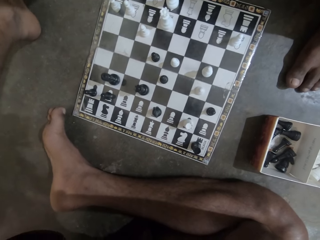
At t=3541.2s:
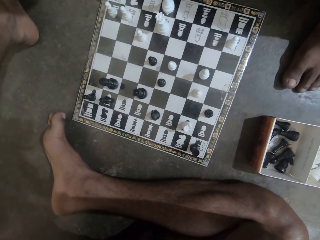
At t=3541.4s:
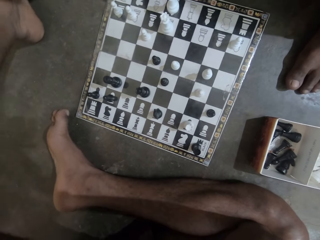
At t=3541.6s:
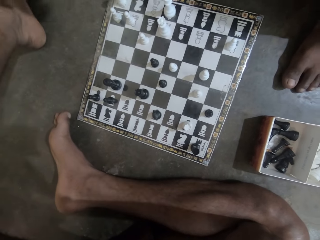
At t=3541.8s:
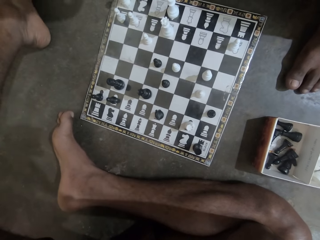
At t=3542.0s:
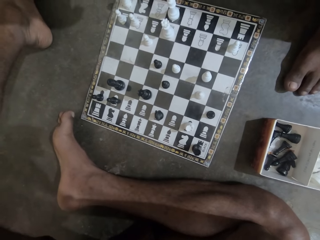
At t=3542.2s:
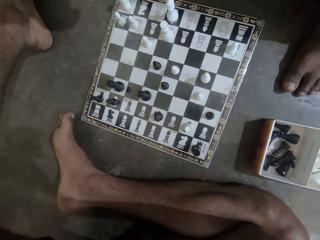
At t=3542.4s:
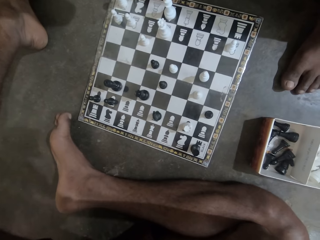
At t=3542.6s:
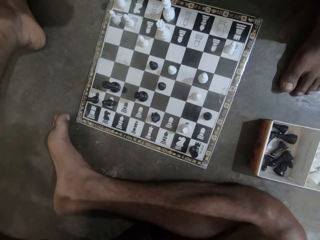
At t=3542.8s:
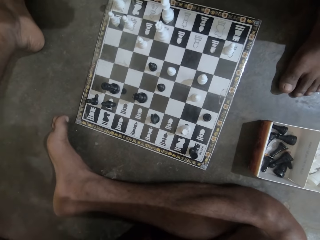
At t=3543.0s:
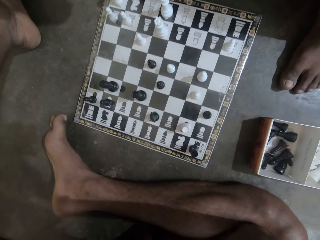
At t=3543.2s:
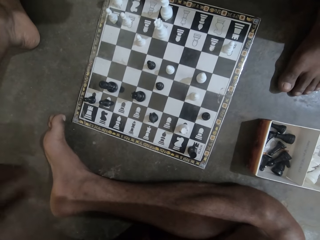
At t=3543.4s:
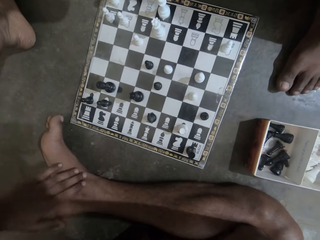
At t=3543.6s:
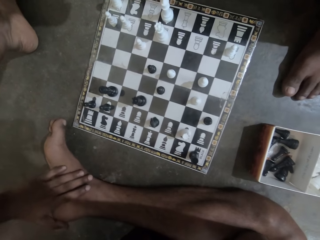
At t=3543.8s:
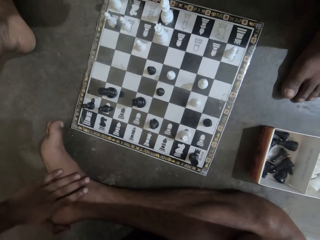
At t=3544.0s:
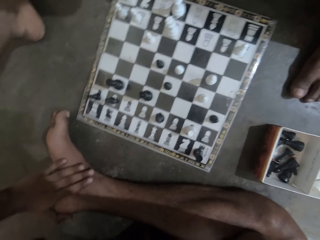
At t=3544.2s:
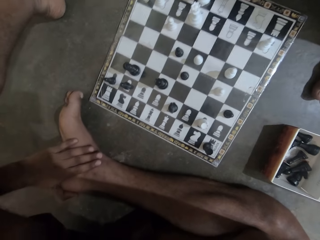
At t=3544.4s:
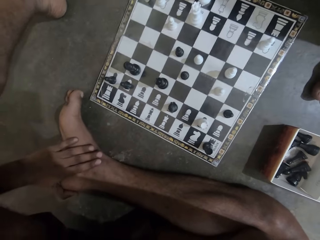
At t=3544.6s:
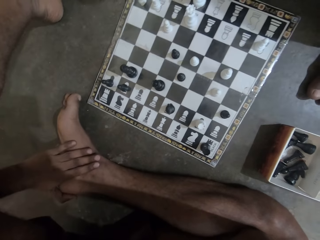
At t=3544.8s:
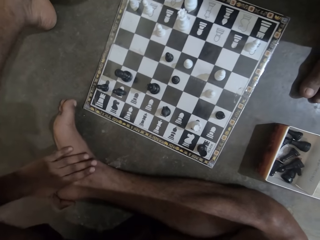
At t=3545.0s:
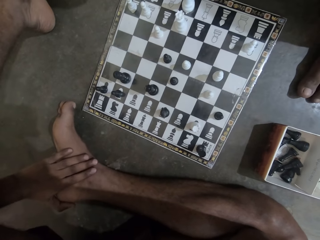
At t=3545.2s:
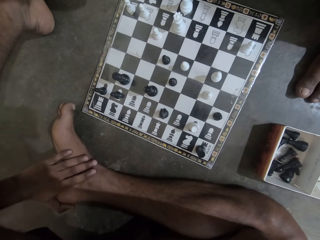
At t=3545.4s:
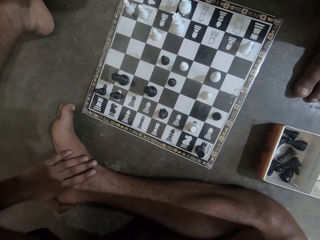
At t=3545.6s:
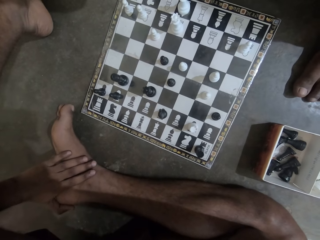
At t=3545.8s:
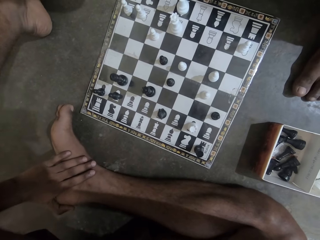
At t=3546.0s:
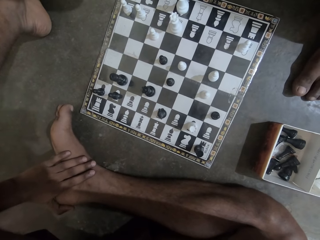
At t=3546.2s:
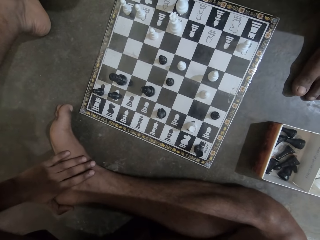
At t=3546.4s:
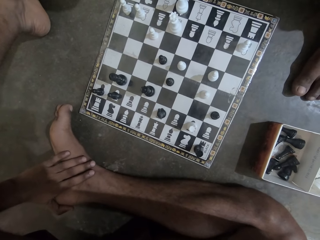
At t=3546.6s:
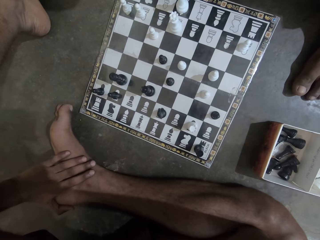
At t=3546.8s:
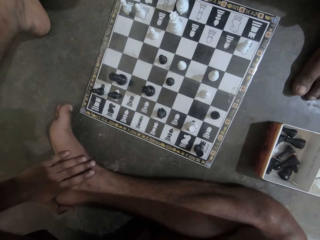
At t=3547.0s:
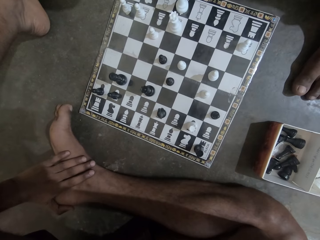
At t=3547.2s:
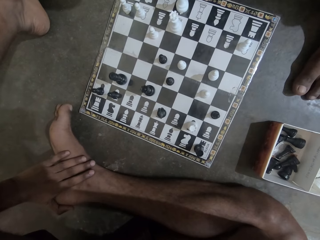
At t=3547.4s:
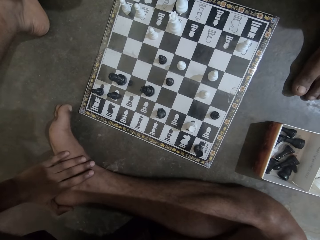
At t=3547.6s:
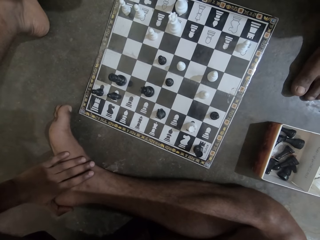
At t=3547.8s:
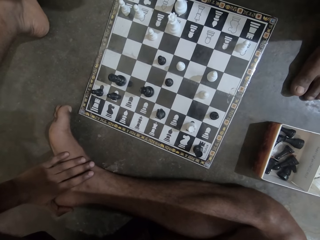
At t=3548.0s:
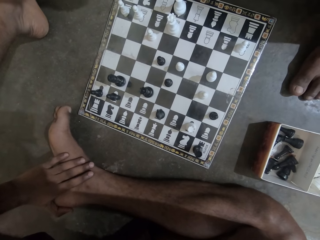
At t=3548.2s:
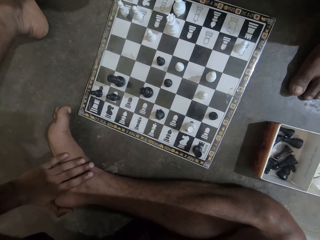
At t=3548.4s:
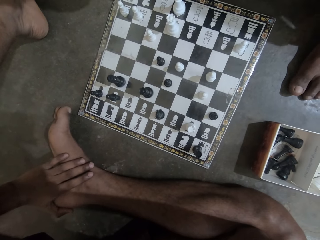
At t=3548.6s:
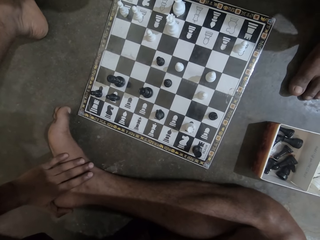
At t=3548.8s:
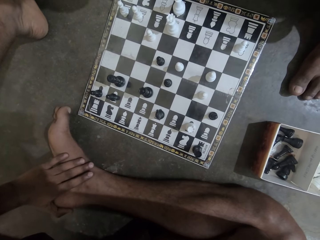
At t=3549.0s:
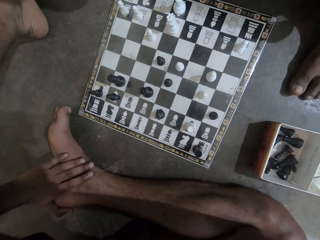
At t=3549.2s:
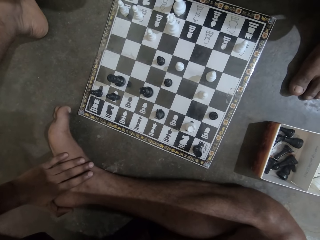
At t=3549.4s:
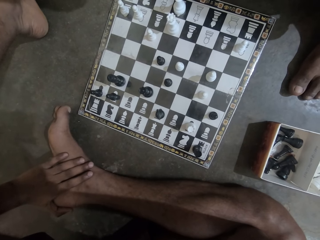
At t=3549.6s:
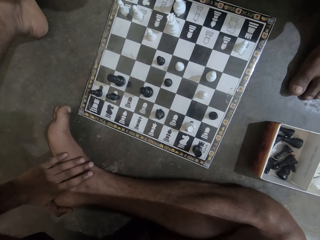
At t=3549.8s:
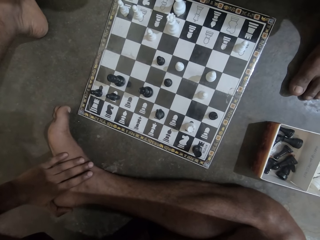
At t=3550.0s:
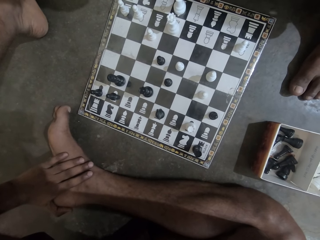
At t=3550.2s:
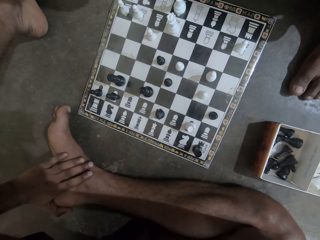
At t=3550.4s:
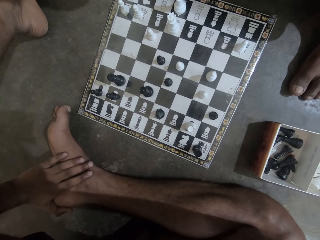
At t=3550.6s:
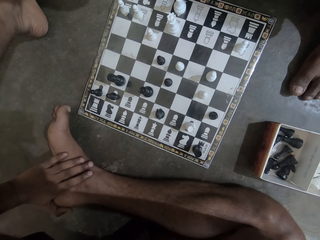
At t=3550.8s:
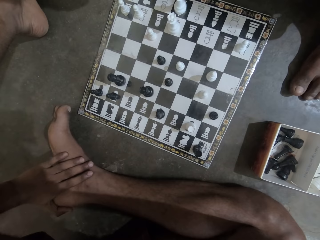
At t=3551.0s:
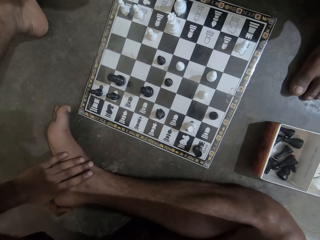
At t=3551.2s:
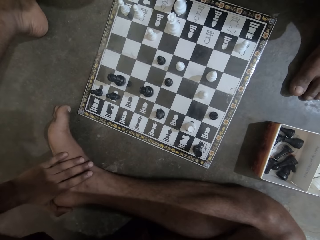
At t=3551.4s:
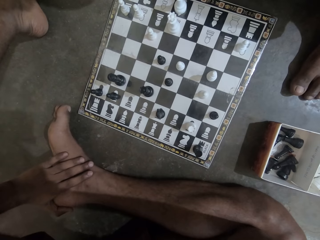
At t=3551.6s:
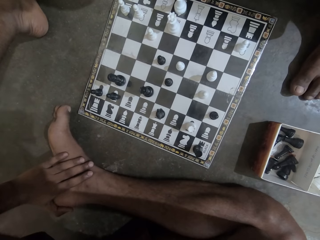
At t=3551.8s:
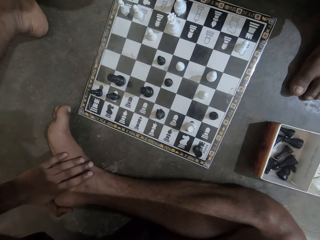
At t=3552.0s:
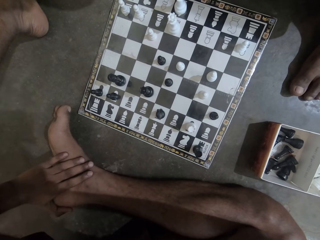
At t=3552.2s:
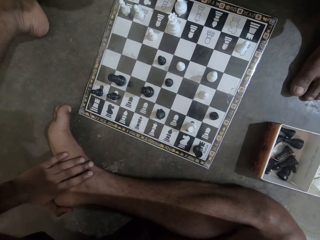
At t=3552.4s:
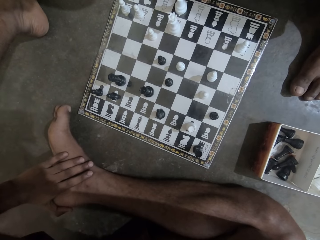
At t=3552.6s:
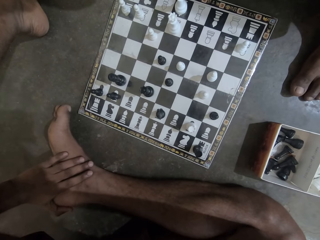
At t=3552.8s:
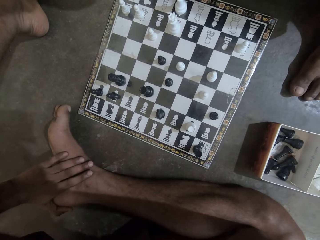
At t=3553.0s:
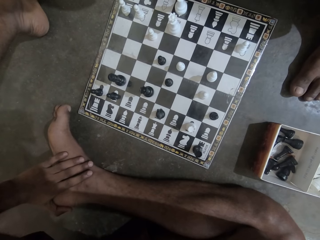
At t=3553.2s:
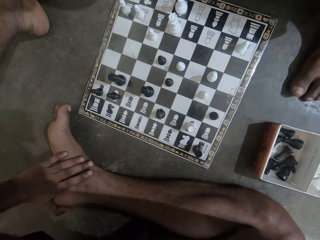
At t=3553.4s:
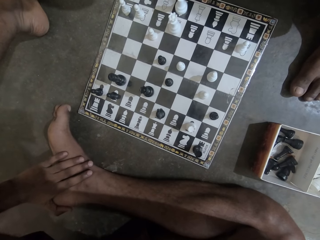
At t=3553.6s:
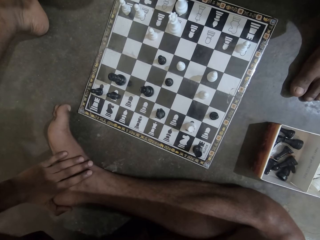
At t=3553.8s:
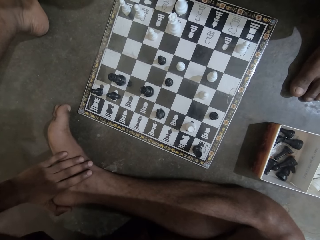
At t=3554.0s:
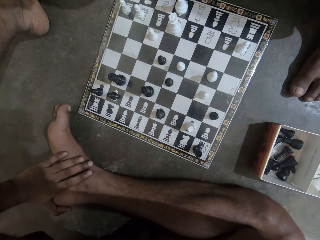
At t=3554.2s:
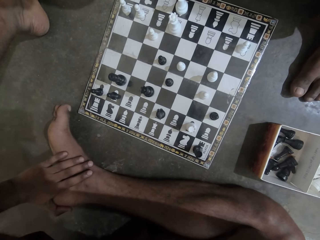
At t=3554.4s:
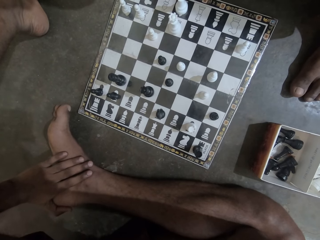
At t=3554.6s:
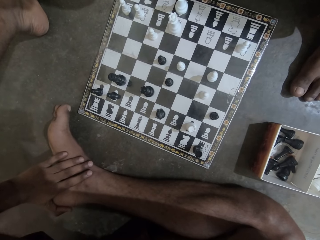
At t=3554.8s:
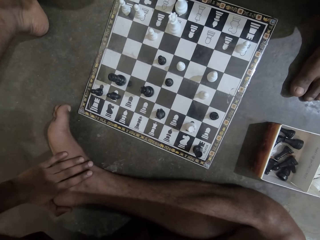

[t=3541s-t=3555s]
The camera wearer touches his right leg with his left hand. He stares at the chess mat. He holds a foot. He stares at the chess board.

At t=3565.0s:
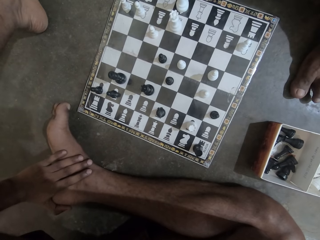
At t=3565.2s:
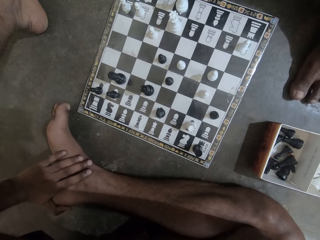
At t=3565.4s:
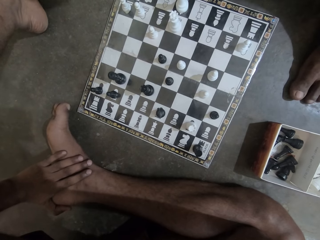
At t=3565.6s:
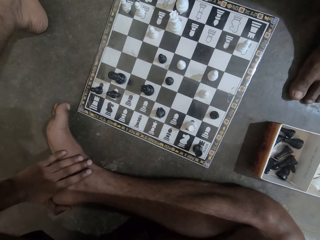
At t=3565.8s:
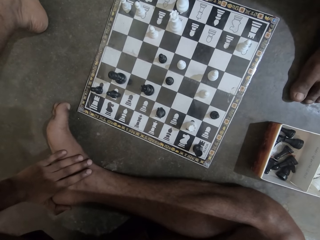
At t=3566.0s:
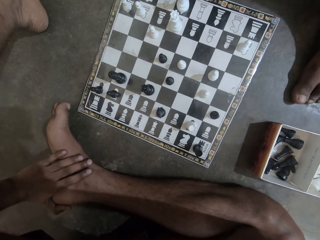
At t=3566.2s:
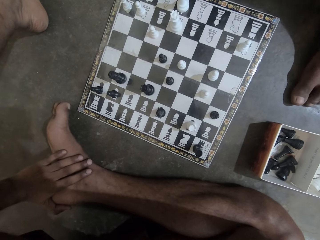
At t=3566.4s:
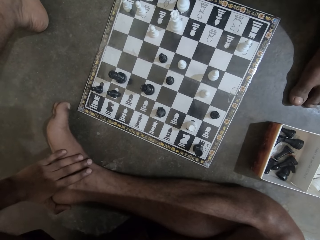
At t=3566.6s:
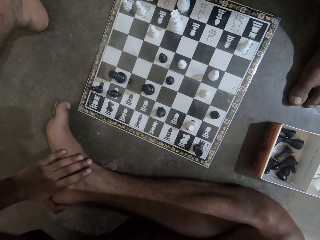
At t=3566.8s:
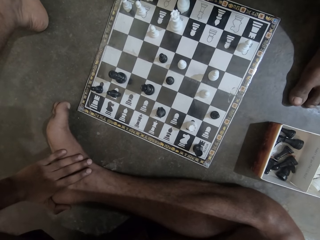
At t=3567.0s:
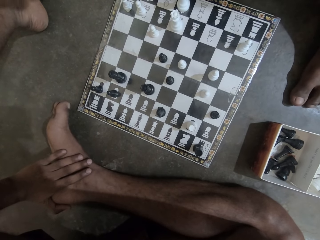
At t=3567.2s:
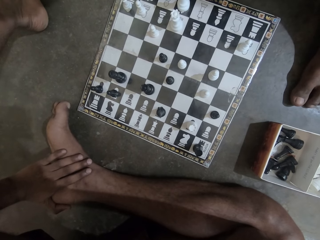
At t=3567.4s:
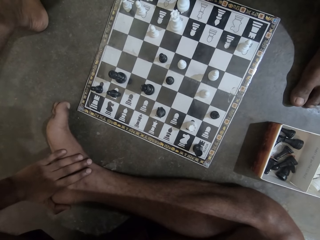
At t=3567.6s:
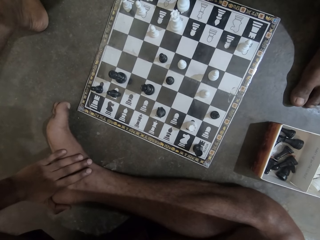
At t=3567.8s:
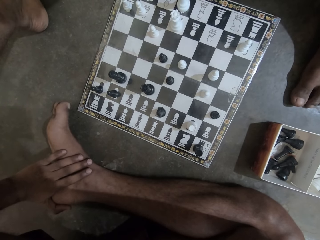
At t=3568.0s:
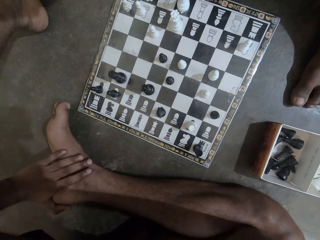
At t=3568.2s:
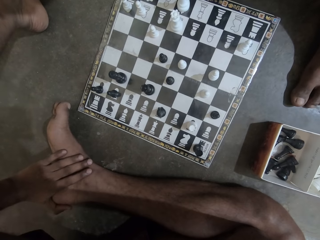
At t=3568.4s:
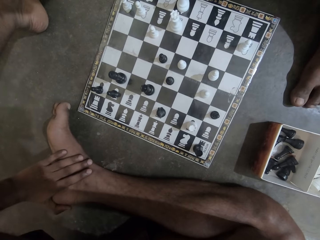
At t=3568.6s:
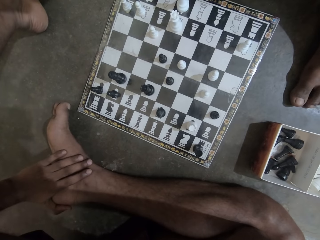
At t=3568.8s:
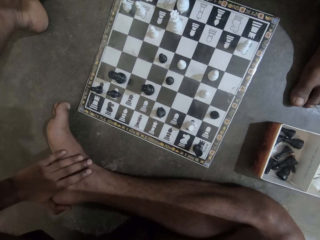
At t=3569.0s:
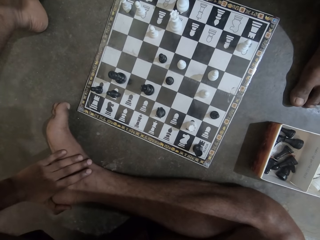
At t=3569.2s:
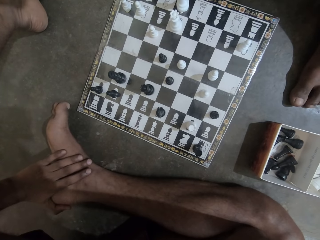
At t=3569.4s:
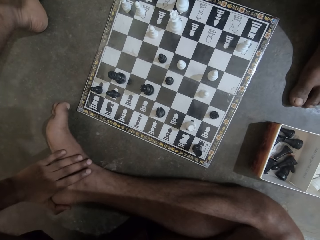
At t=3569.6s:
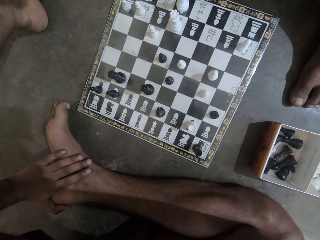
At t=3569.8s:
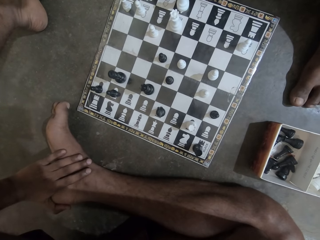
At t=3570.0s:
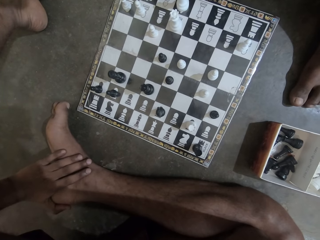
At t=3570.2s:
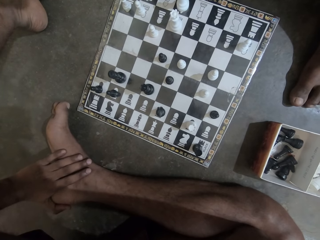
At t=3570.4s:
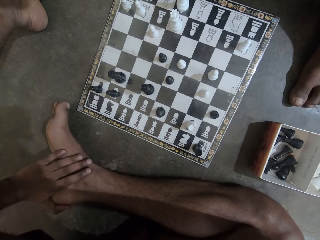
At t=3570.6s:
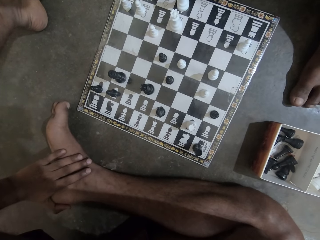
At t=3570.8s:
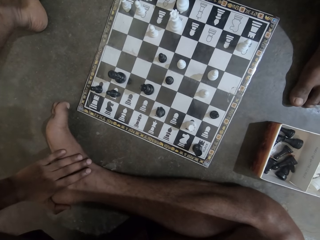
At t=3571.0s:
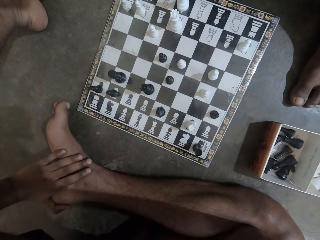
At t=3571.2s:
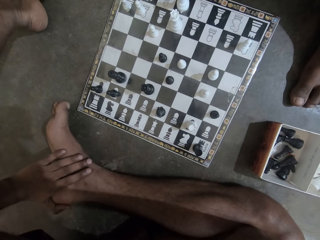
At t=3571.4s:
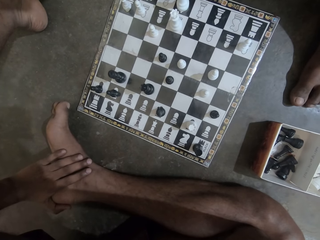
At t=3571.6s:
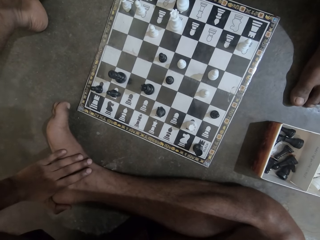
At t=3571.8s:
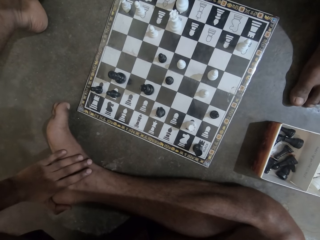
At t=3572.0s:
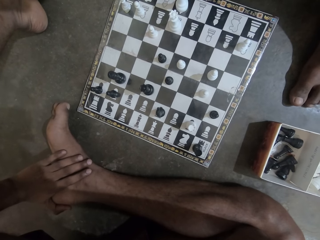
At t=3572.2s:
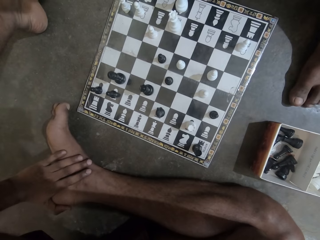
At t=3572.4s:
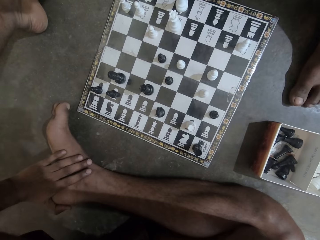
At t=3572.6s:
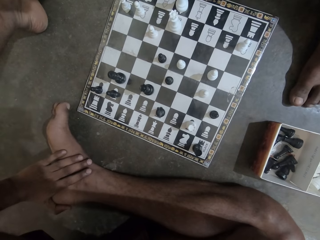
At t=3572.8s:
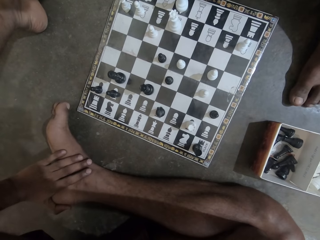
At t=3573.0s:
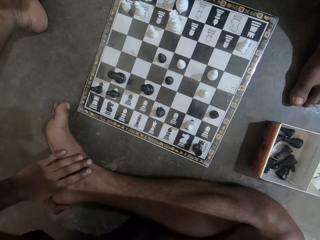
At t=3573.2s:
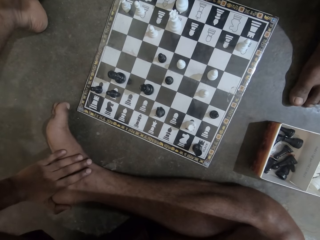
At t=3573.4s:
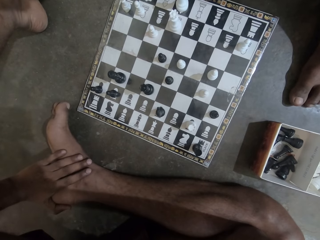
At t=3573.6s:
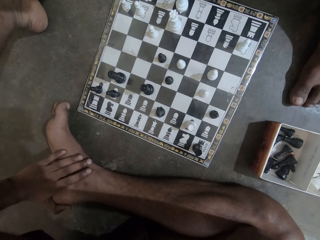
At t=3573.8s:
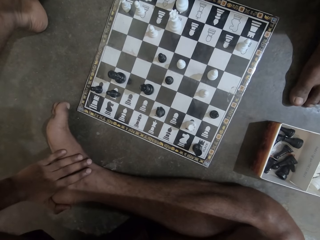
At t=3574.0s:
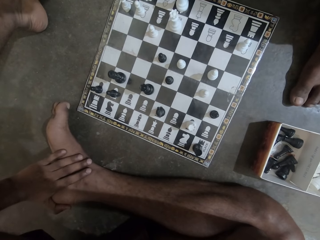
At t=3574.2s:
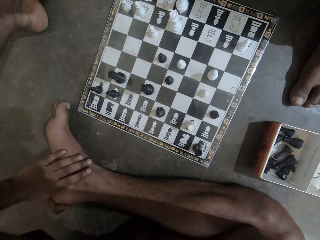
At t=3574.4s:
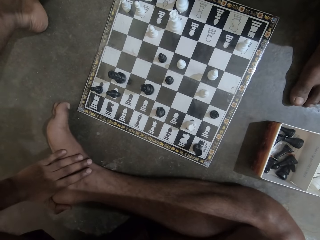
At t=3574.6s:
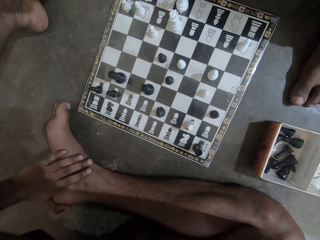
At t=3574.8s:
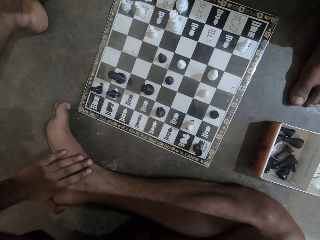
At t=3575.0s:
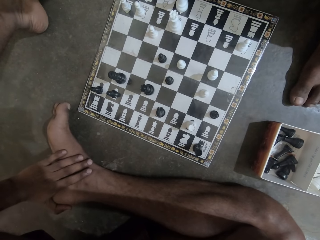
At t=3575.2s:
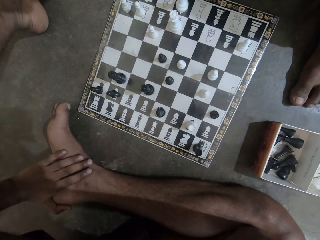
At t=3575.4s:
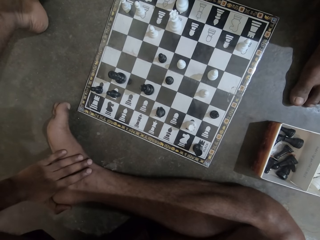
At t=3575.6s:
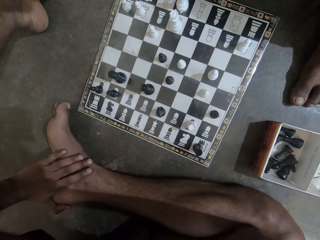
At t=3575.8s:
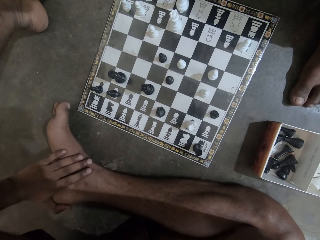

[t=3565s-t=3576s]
A person moves the foot fingers. The camera wearer stares at the chess board.
